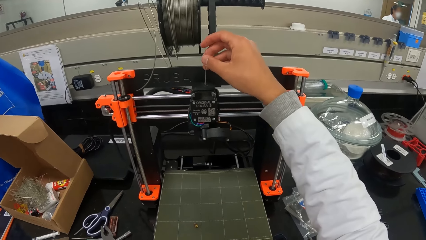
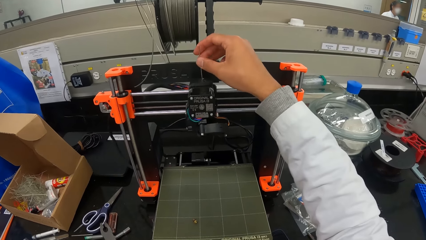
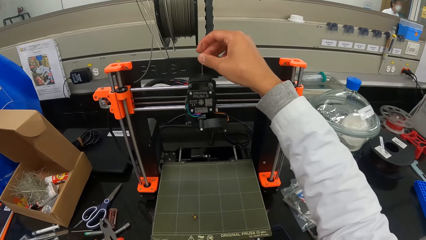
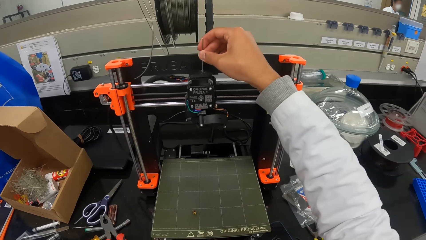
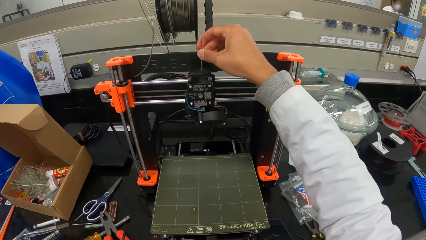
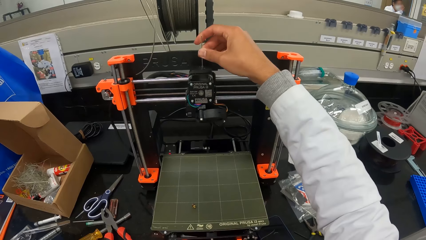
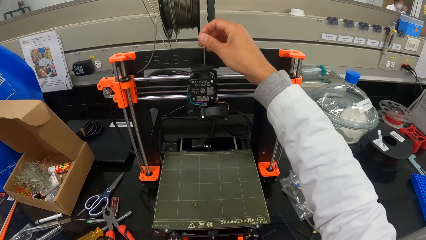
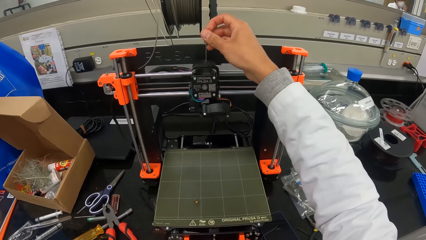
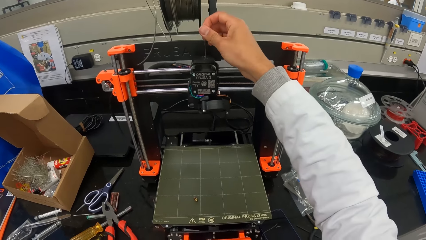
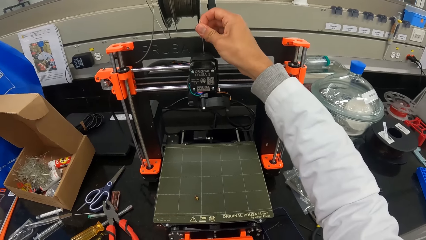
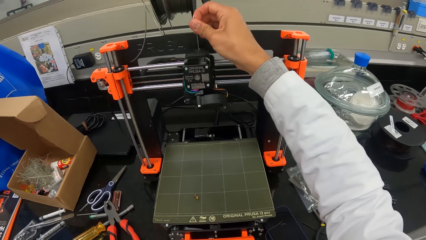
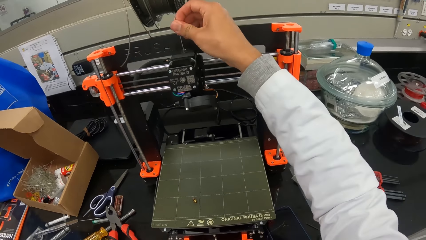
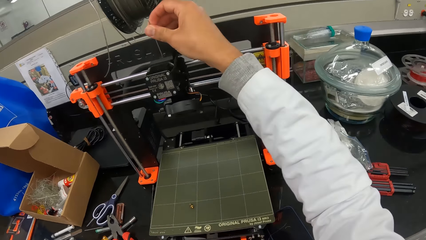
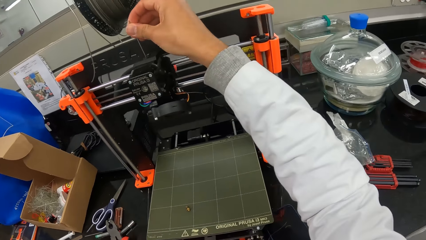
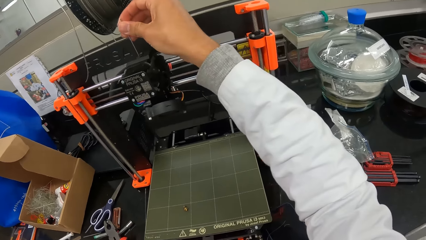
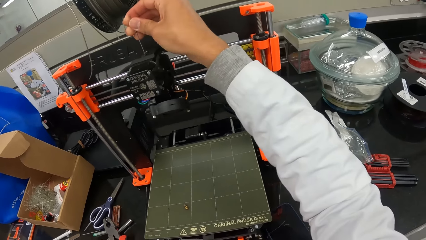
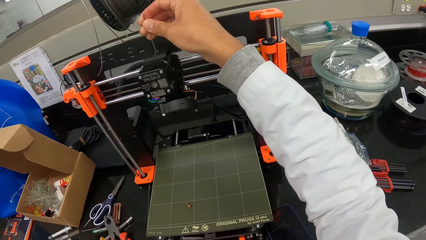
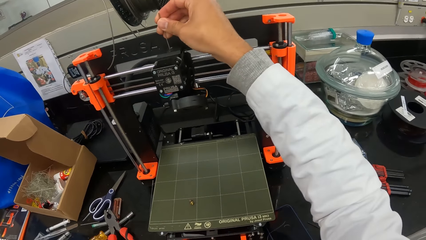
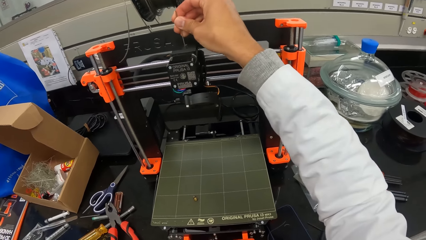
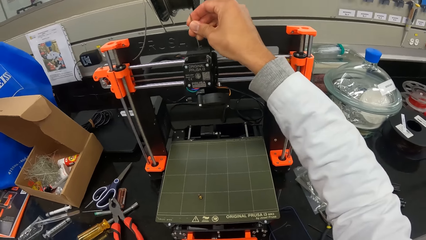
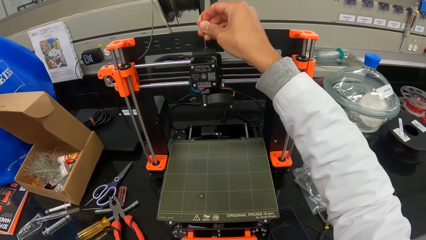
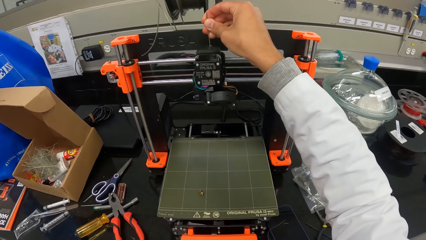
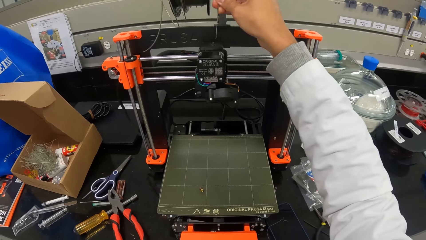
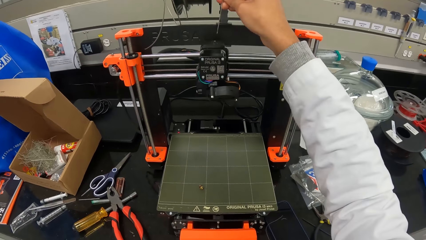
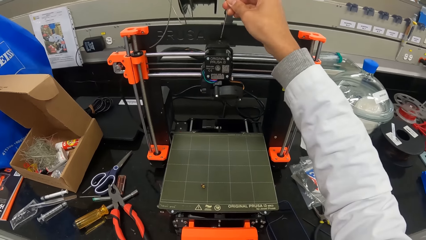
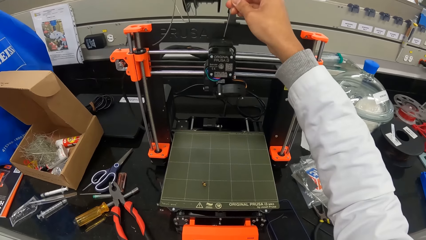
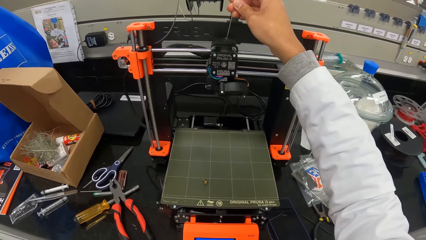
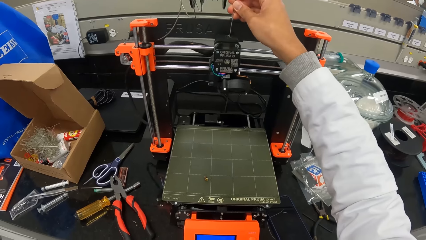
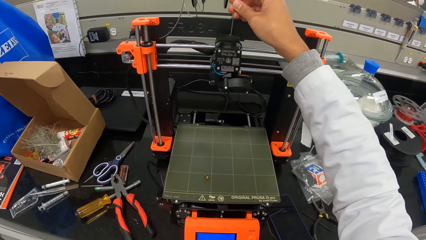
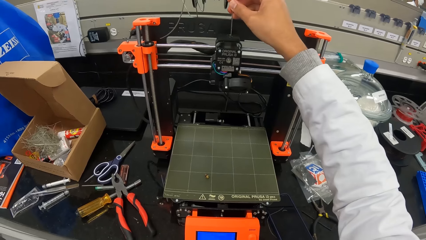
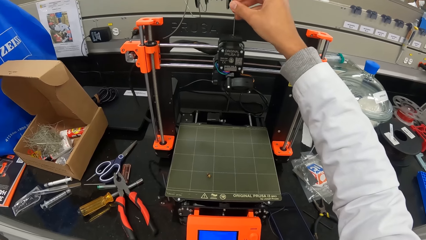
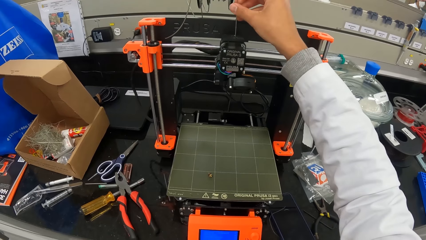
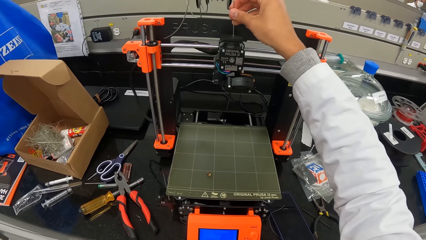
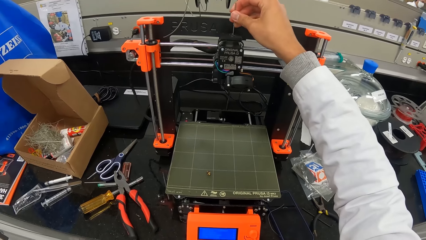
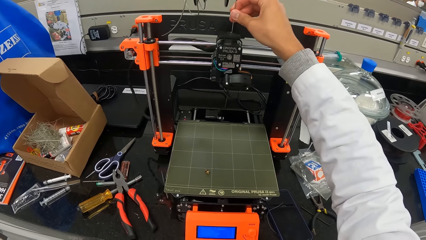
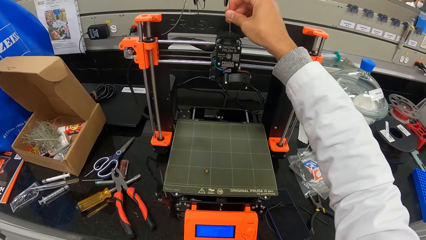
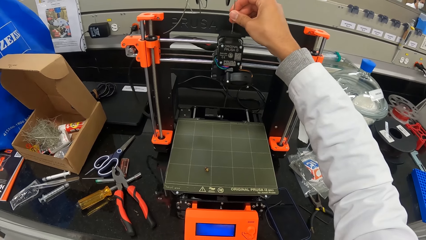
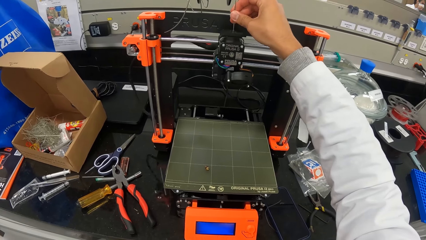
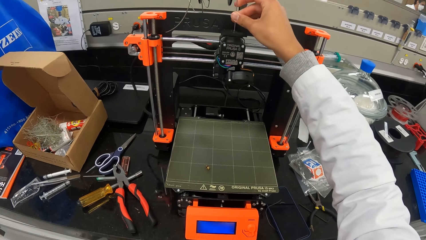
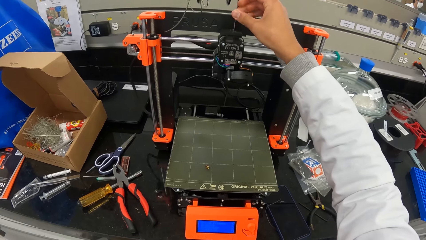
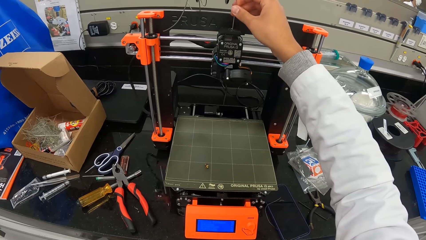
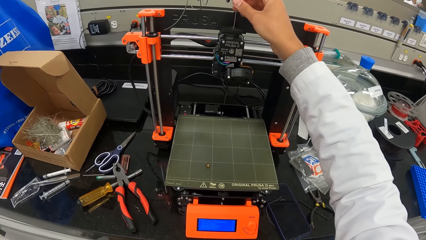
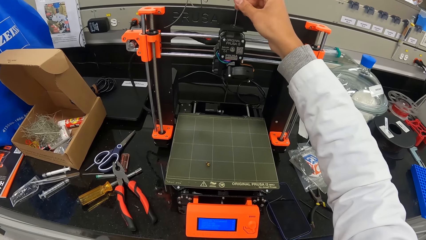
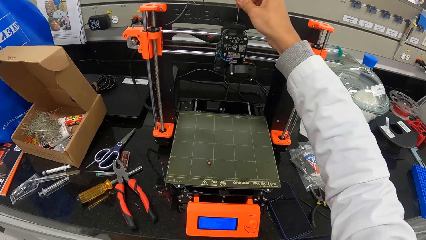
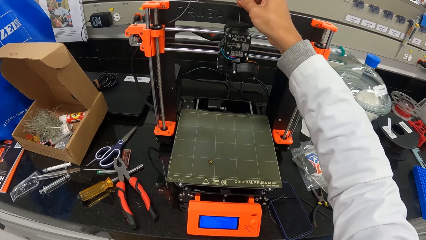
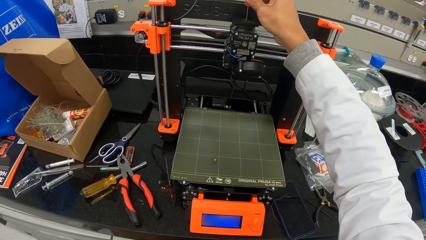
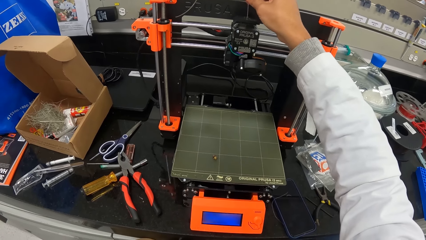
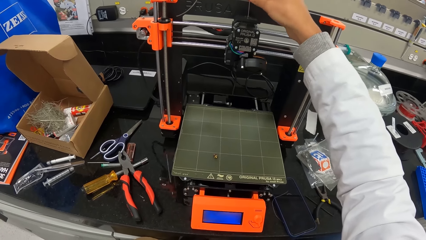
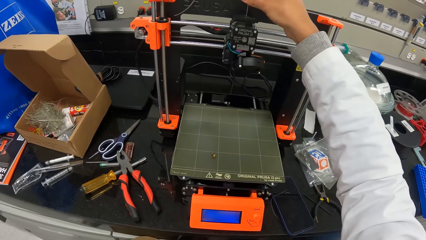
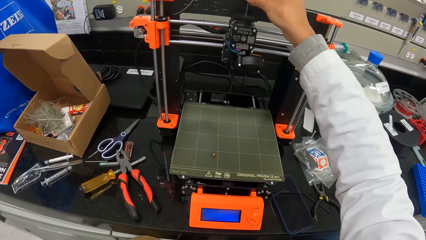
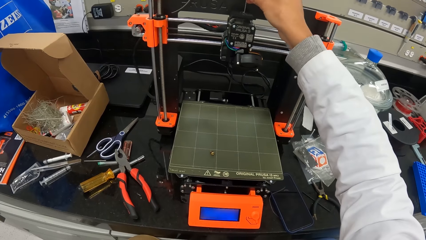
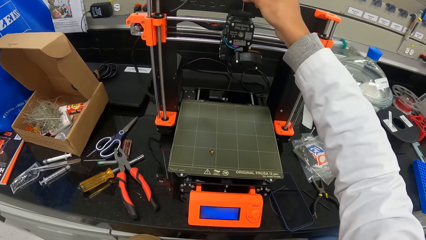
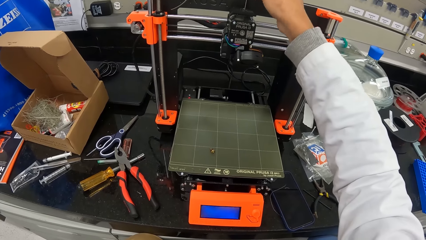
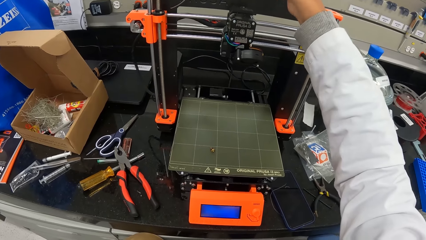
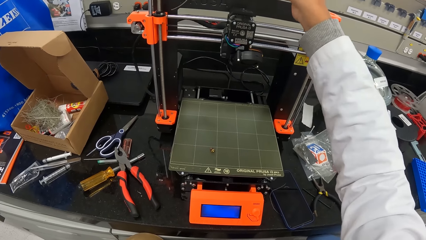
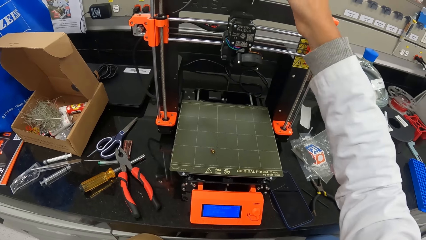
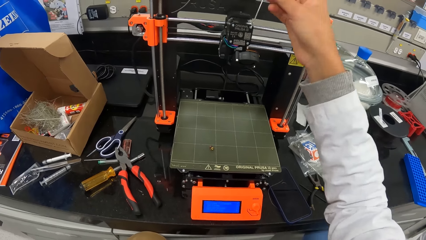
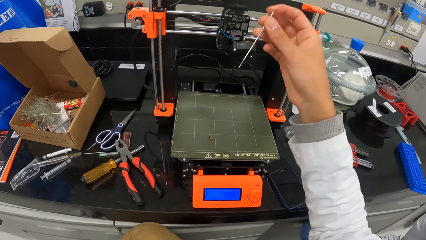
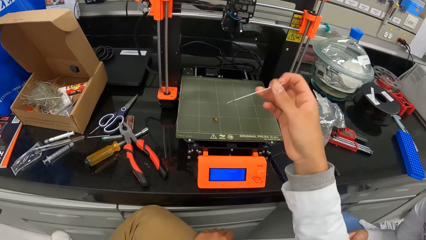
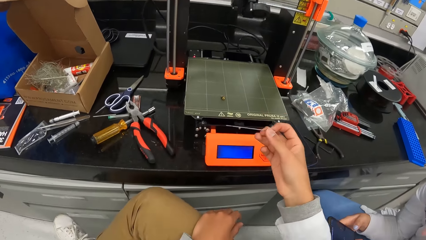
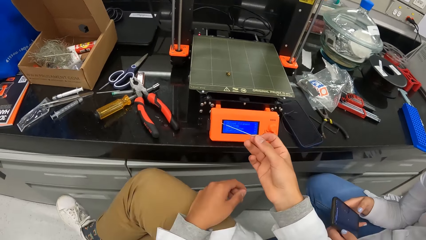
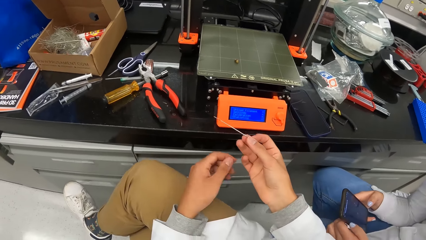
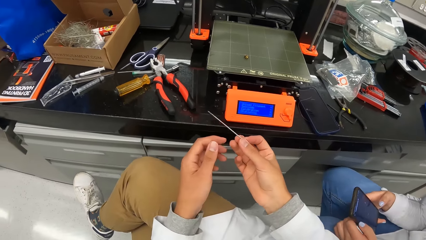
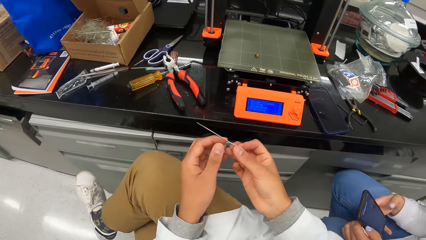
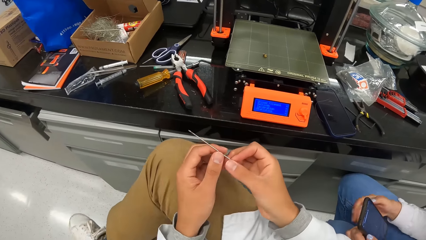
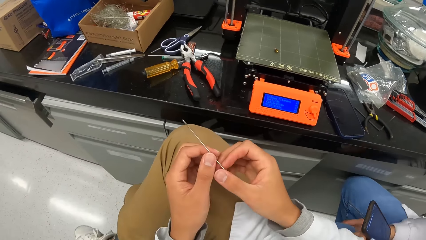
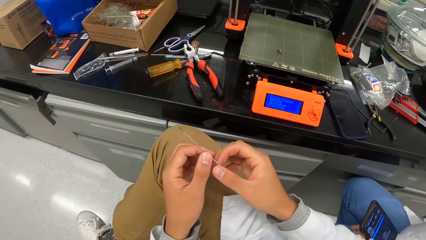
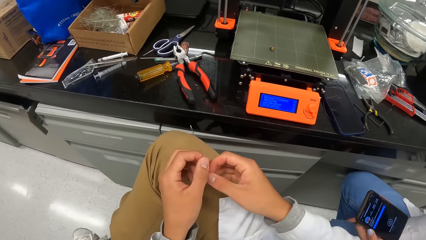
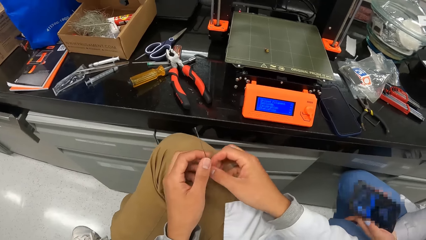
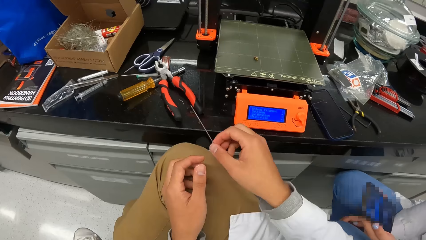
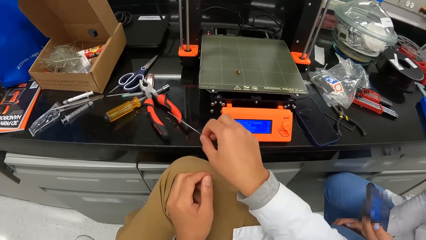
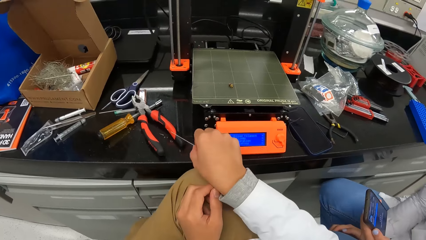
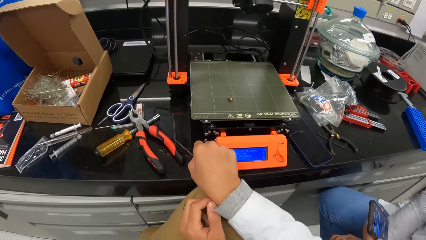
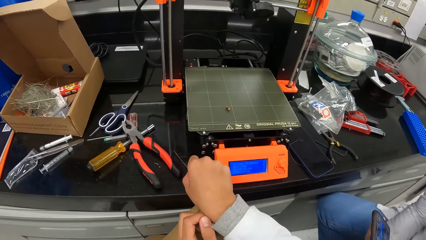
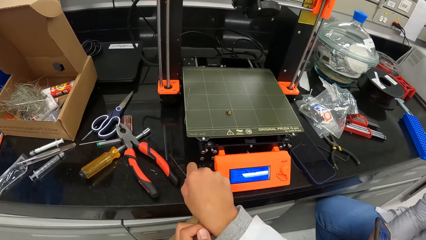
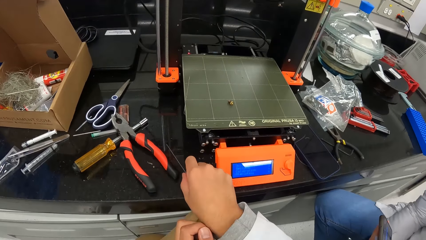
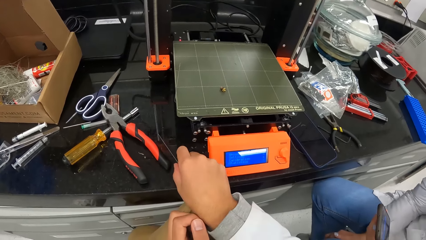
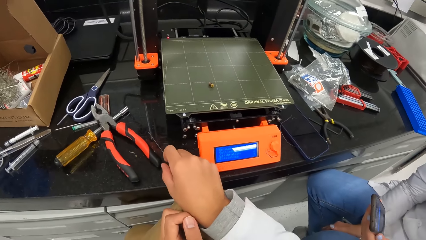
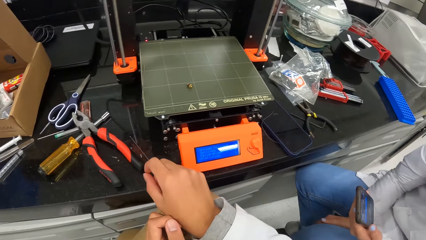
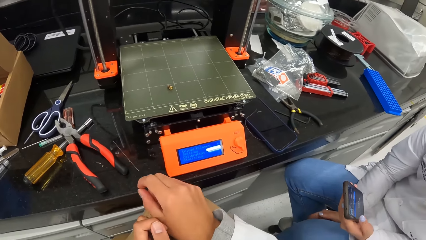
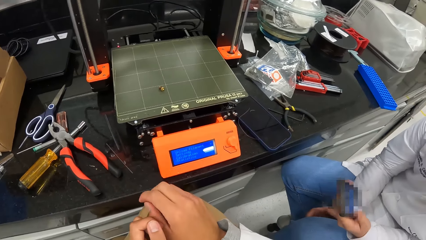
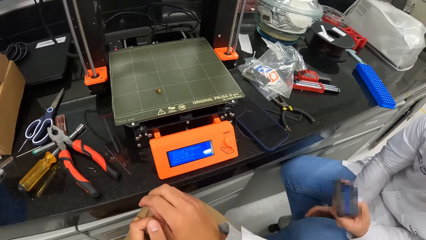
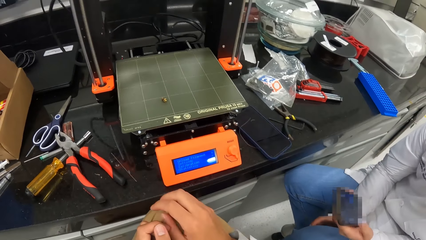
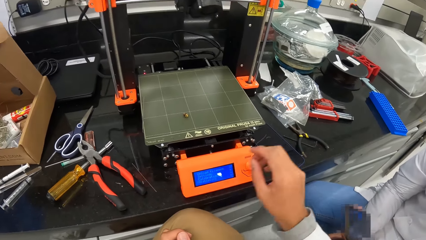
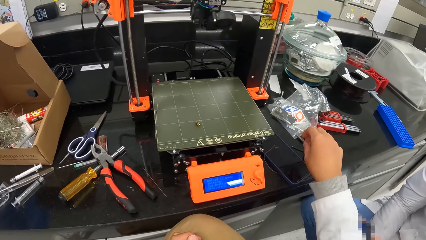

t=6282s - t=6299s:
The camera wearer places the pin or wire on the three dimensional printer with his right hand. He looks at the wire. He holds the pin with both hands. He places the pin on the table with his right hand.
